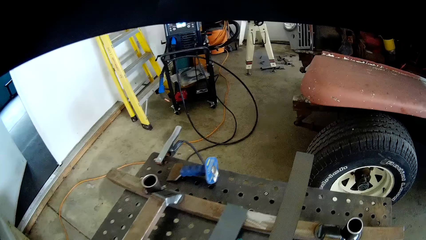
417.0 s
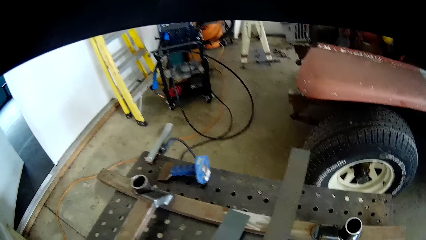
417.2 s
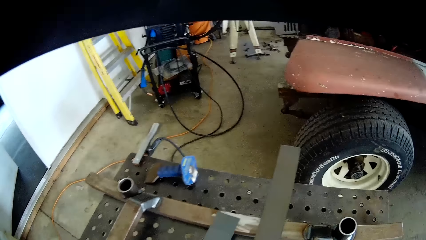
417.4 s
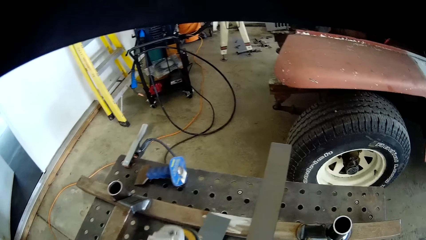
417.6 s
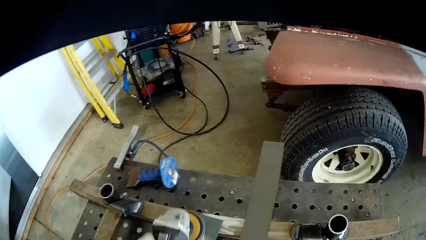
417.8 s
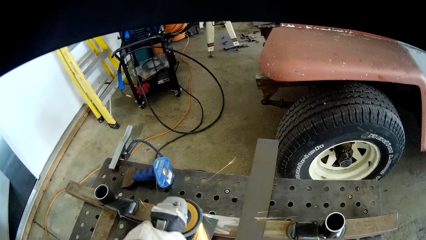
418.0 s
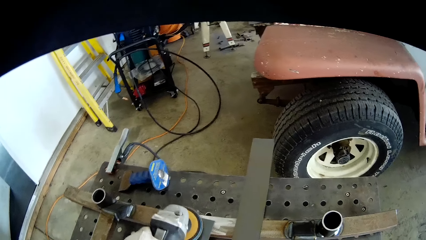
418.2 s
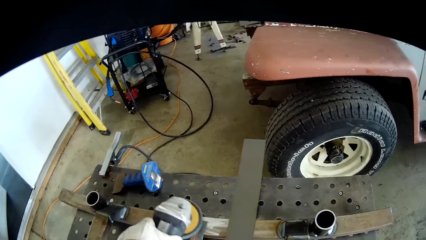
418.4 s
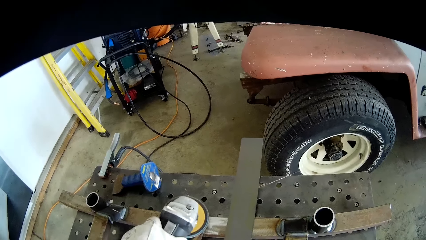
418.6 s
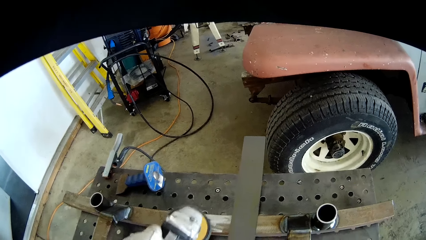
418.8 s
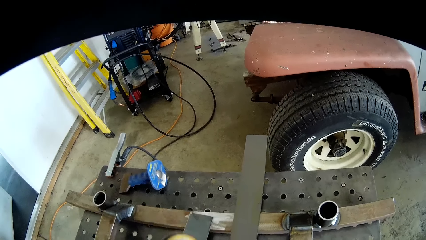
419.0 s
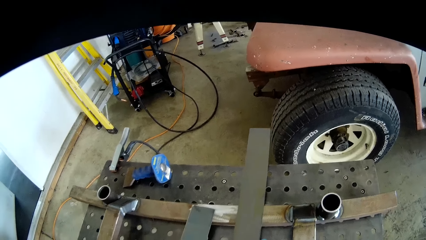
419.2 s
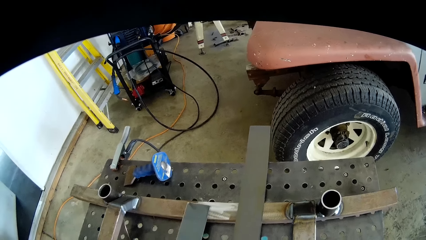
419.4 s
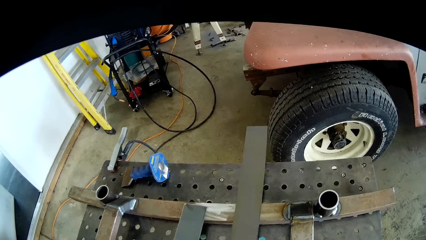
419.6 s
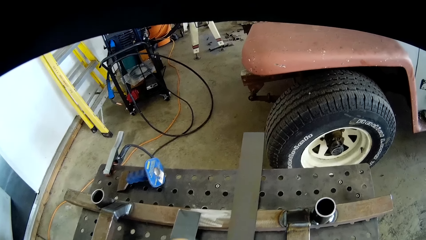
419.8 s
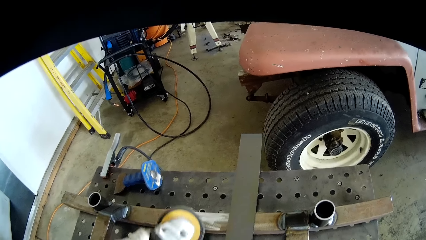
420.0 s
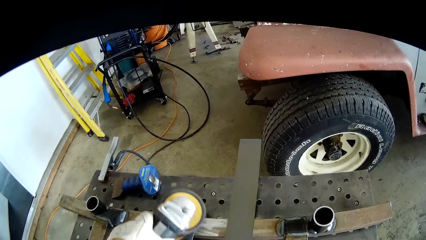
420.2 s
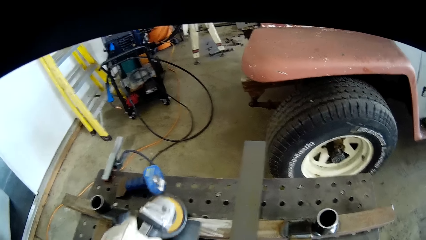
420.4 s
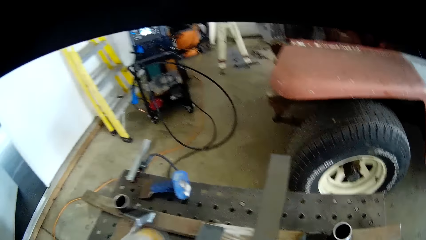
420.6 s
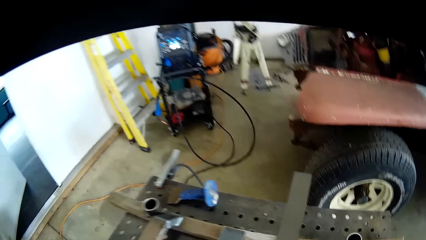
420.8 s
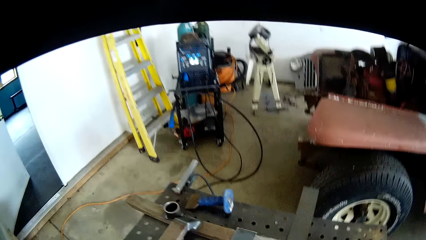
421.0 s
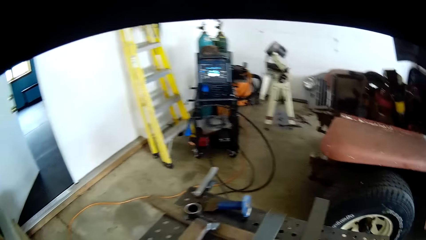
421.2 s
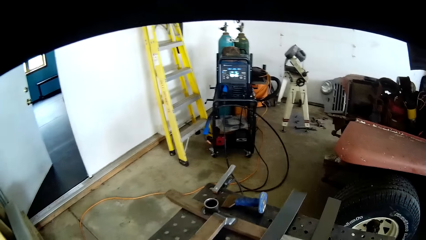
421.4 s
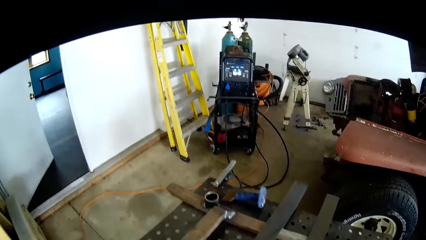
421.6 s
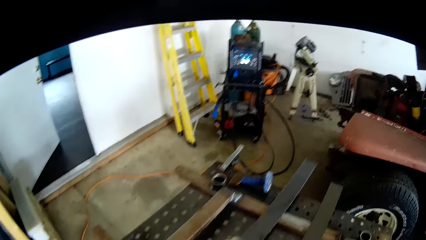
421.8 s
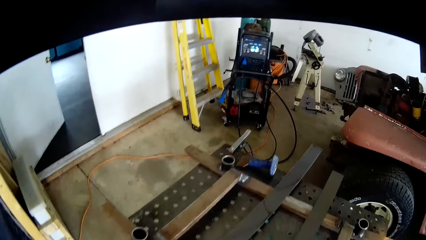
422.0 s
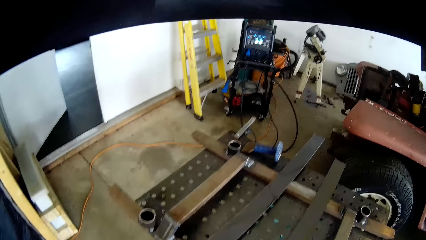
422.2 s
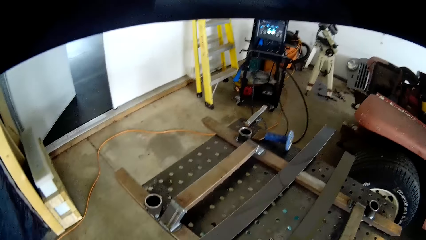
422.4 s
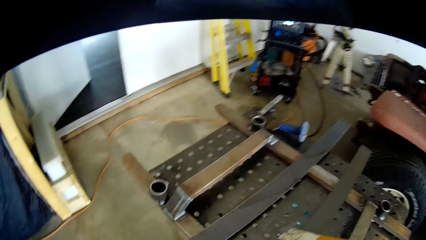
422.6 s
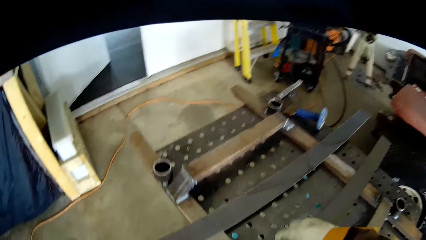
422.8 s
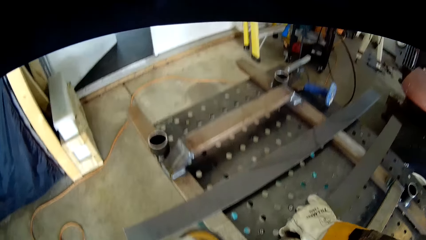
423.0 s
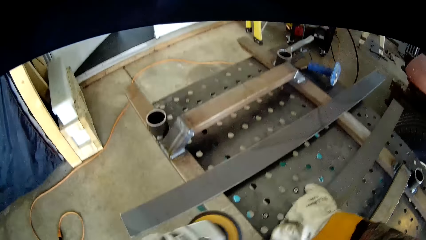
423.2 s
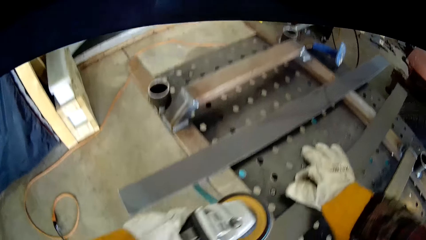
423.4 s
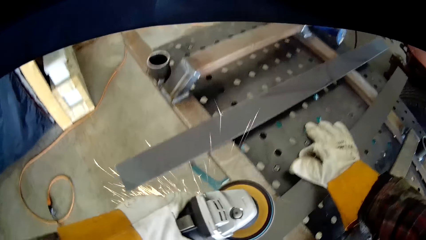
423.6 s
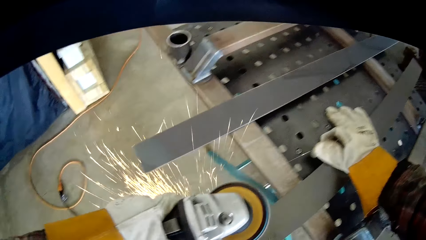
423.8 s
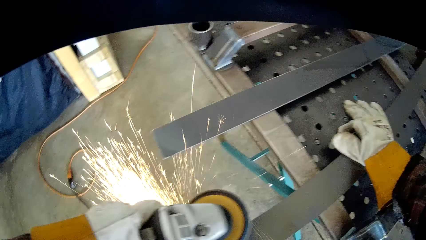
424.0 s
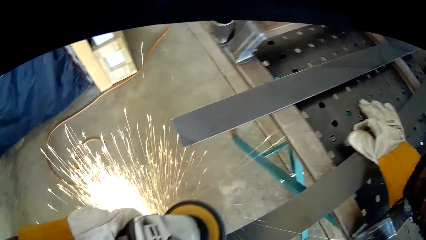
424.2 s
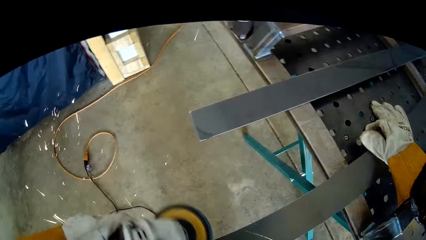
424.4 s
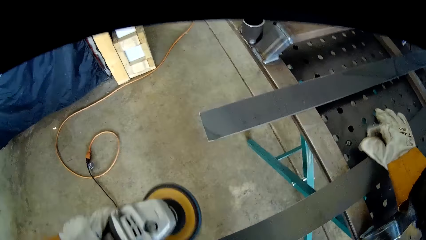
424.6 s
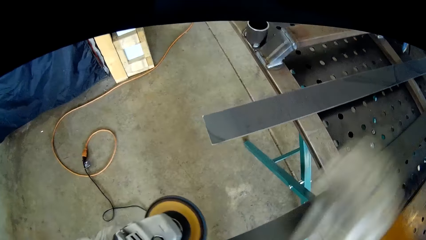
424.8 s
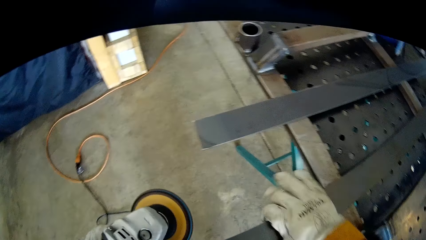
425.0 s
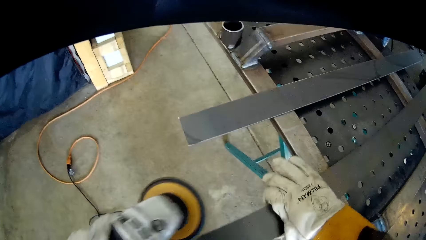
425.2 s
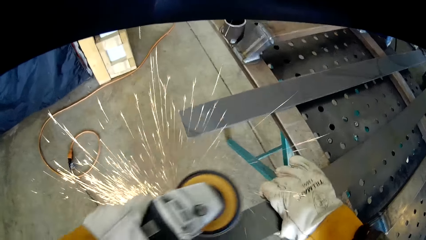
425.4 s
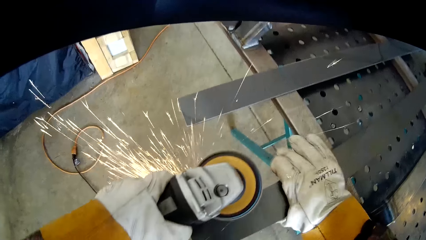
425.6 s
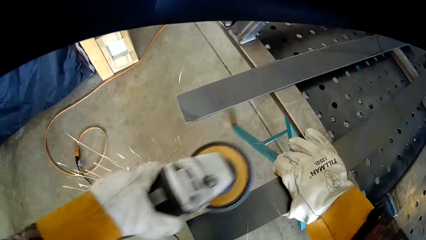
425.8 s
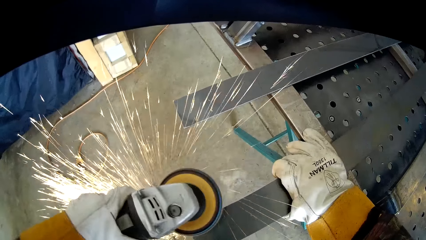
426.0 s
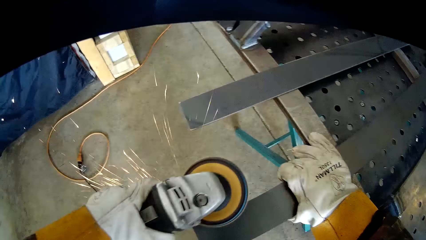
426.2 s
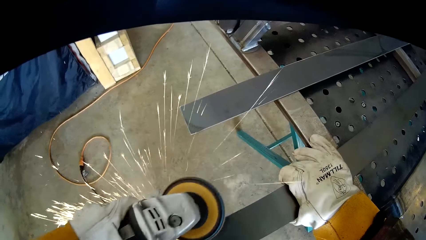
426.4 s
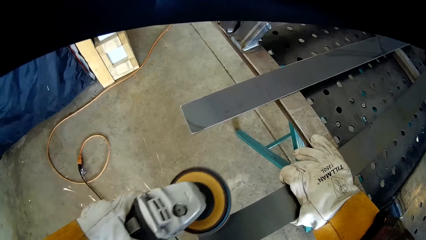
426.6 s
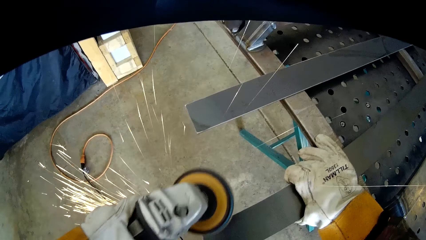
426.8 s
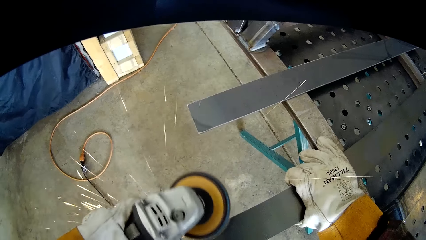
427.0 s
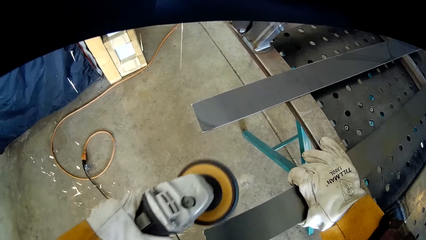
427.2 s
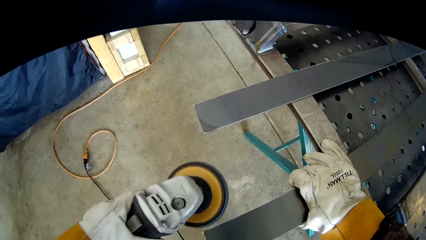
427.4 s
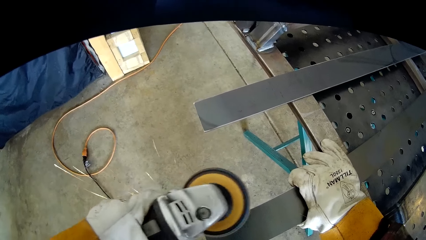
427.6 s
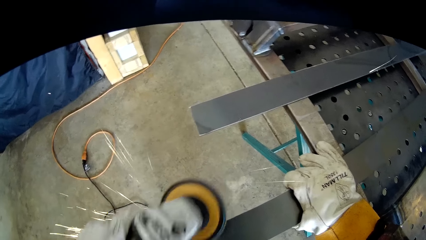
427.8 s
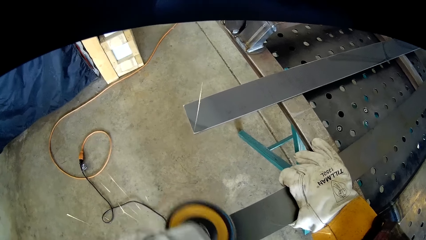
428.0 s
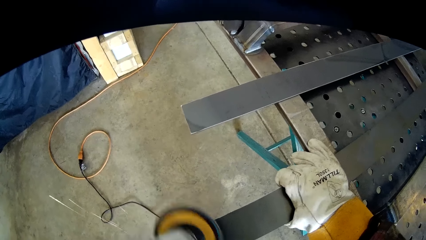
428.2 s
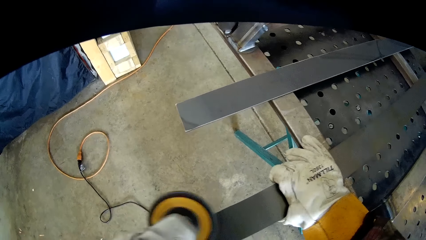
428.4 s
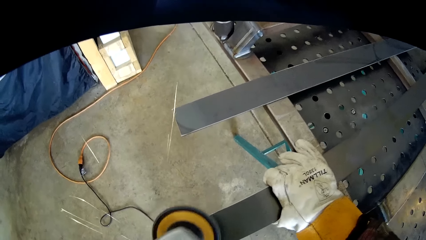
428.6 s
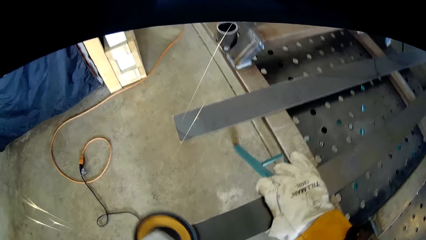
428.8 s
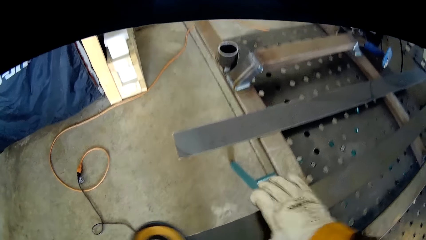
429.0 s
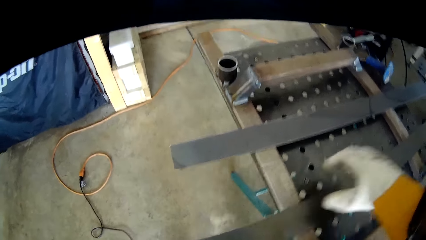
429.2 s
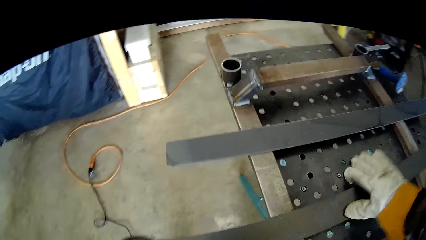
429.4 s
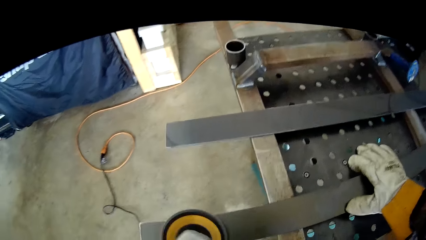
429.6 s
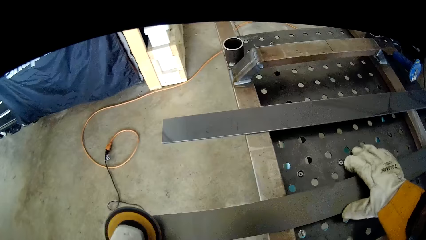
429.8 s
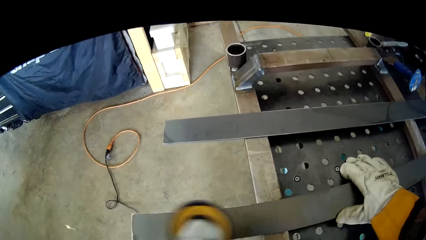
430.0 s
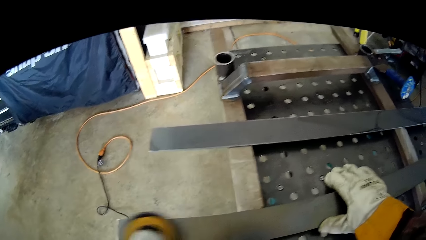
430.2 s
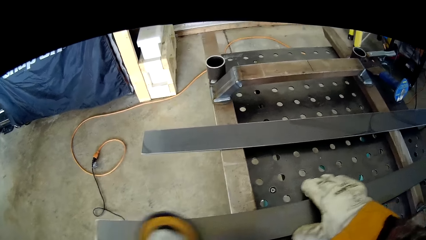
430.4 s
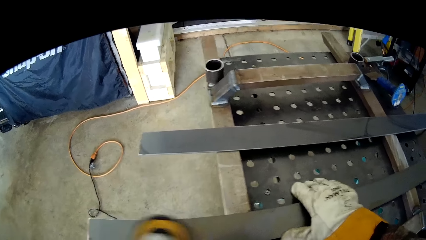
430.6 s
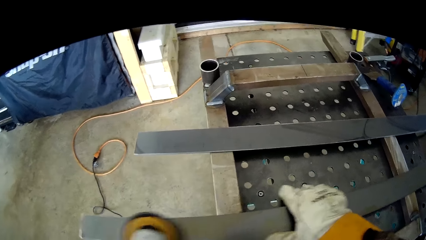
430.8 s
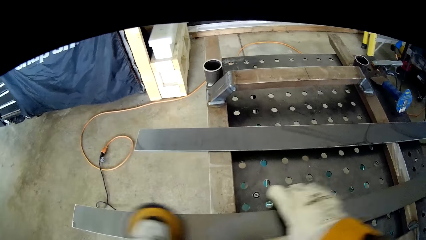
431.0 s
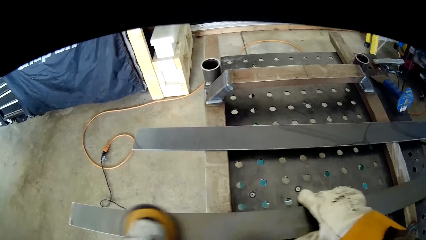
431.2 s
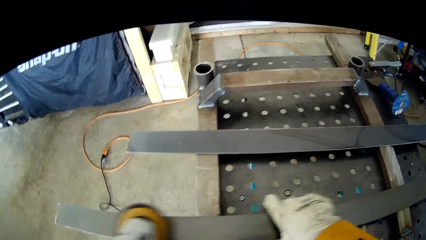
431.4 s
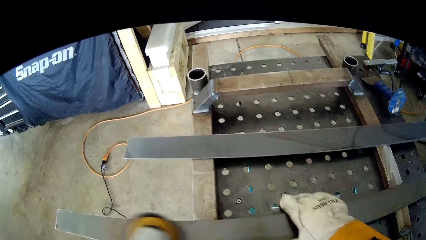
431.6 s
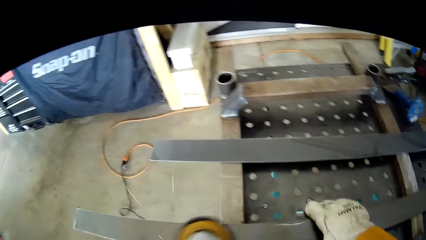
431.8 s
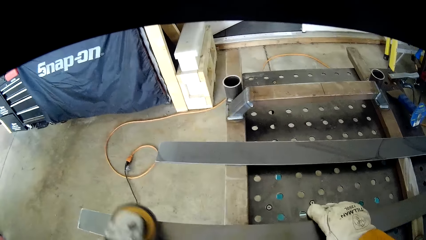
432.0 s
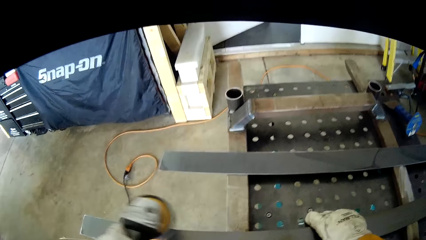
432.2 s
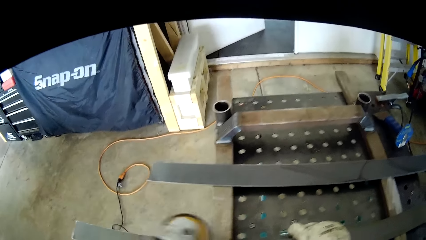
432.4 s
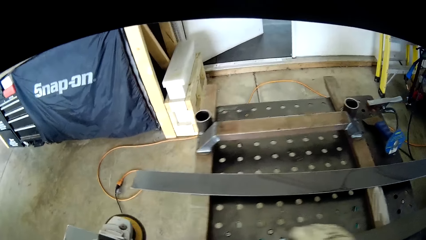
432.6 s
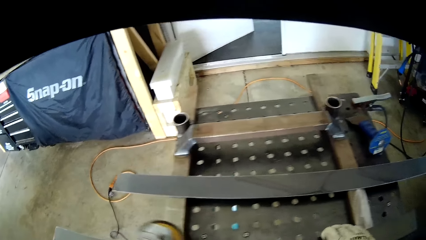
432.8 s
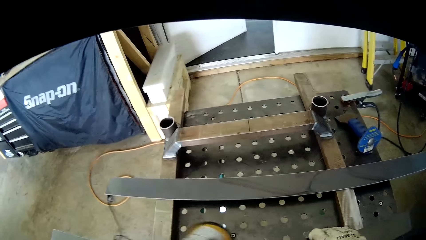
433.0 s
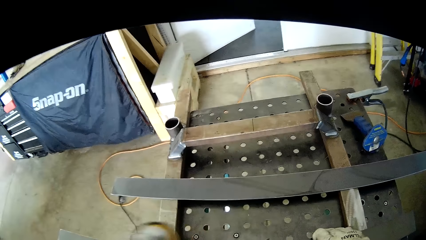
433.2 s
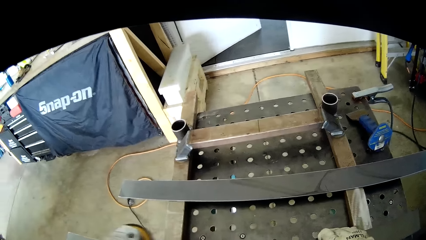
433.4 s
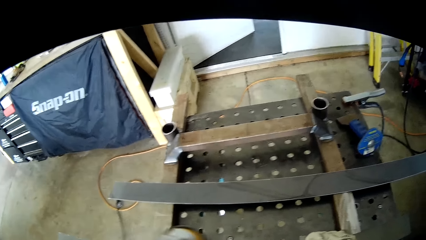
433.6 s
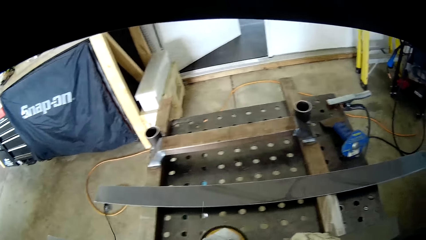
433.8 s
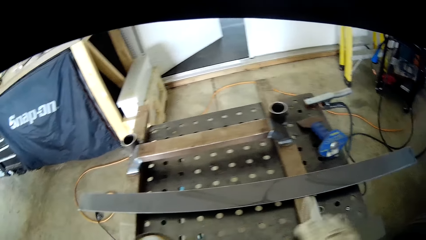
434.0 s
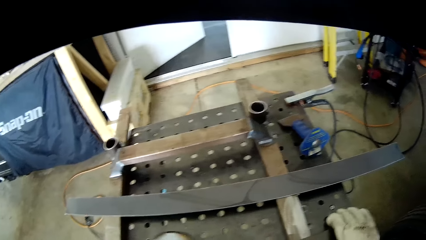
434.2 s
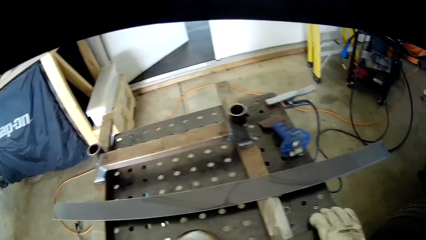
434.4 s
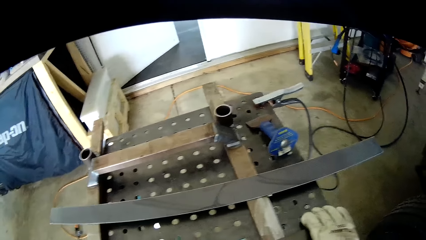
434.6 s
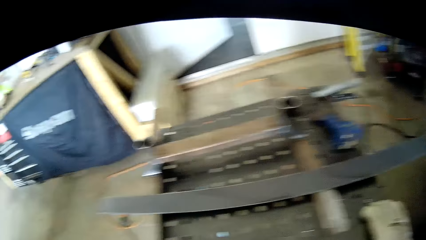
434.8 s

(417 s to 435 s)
The camera wearer places his right hand on the iron. He adjusts his right hand on the iron.
